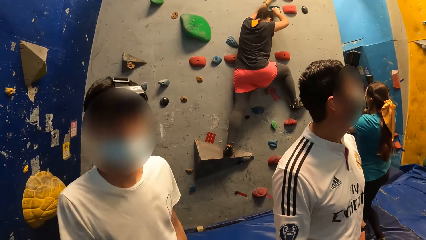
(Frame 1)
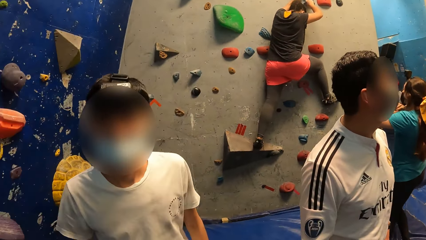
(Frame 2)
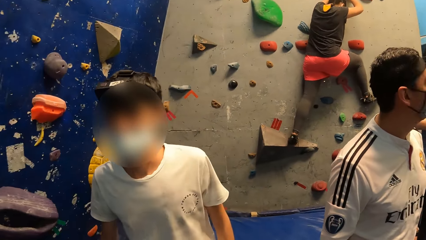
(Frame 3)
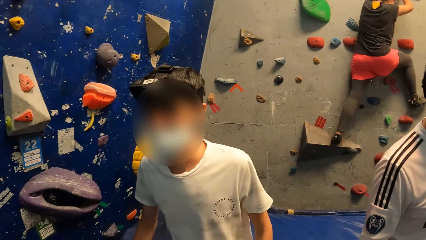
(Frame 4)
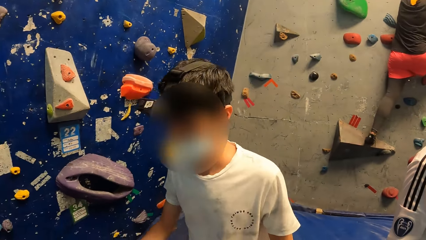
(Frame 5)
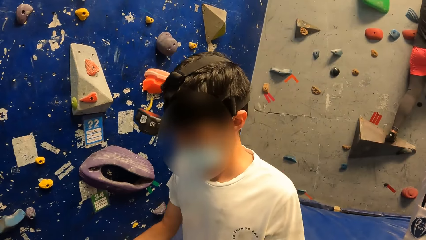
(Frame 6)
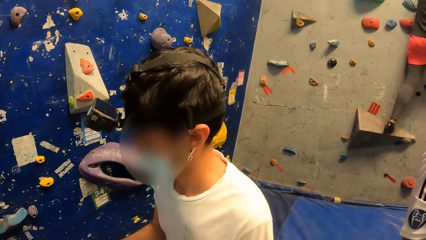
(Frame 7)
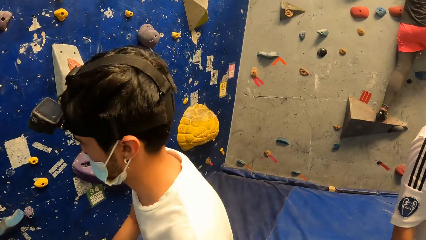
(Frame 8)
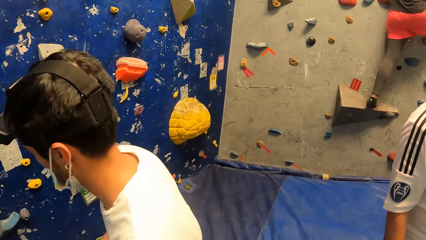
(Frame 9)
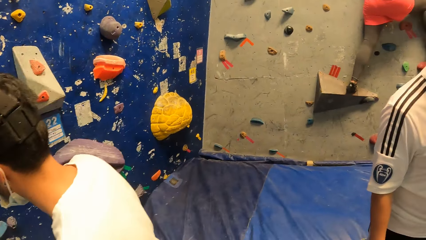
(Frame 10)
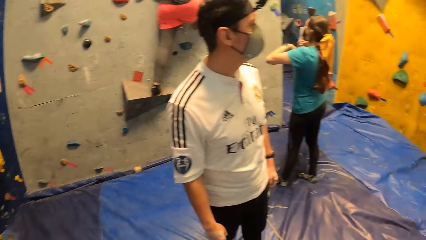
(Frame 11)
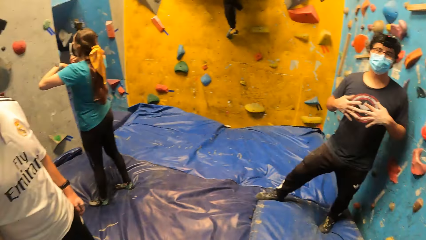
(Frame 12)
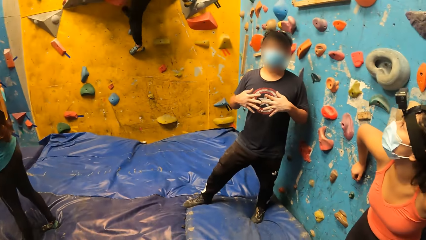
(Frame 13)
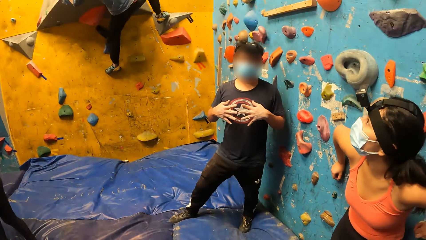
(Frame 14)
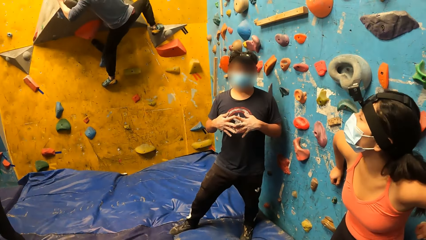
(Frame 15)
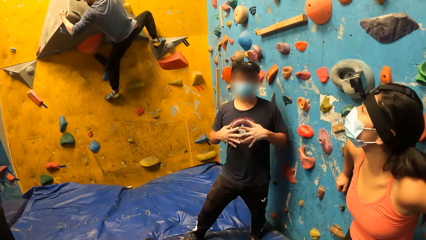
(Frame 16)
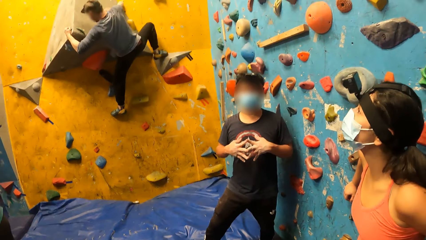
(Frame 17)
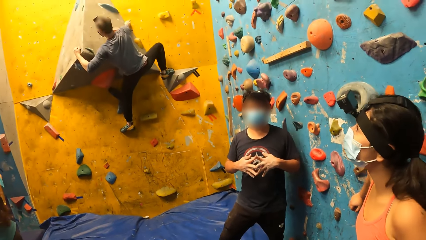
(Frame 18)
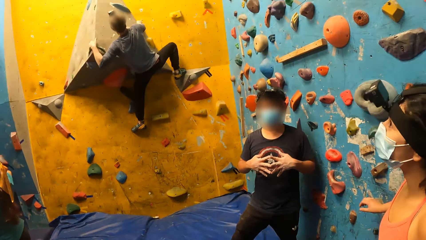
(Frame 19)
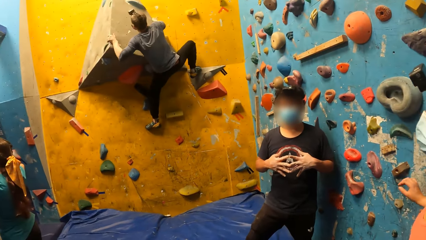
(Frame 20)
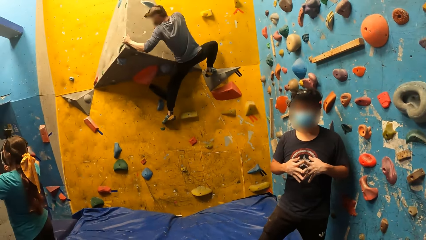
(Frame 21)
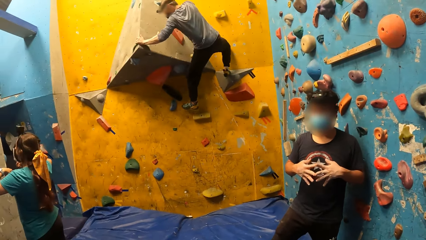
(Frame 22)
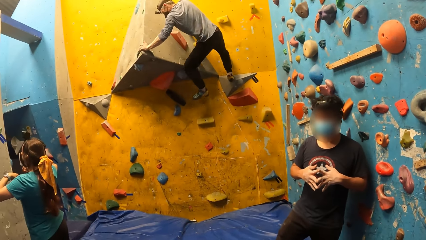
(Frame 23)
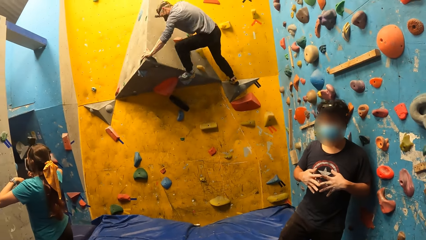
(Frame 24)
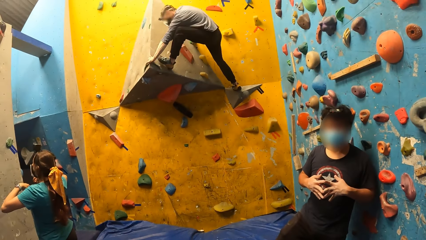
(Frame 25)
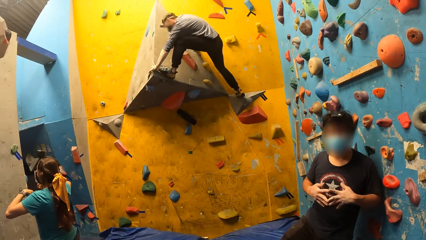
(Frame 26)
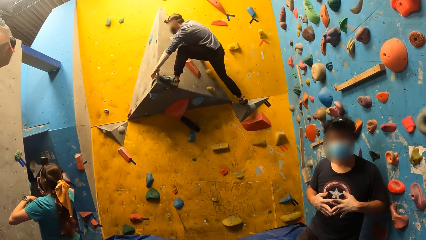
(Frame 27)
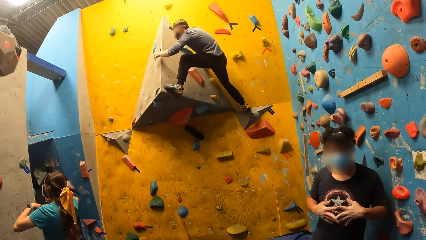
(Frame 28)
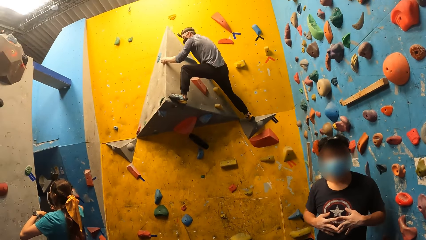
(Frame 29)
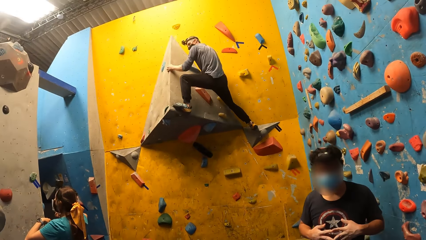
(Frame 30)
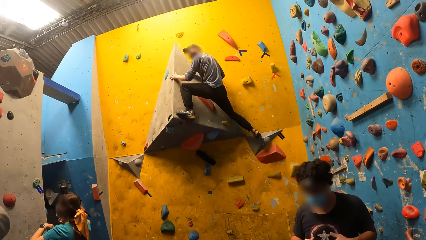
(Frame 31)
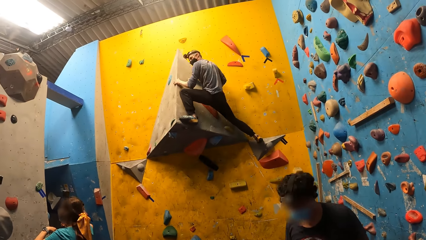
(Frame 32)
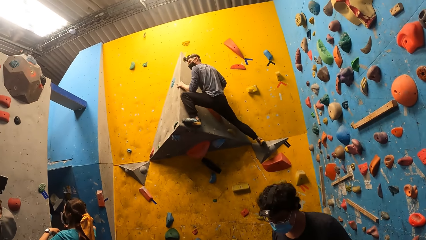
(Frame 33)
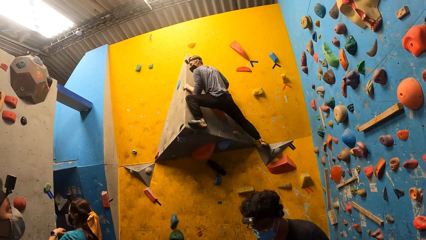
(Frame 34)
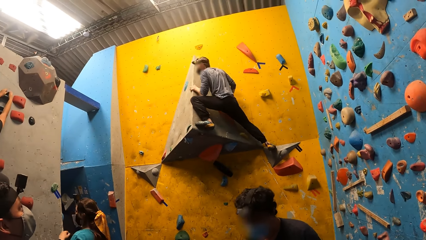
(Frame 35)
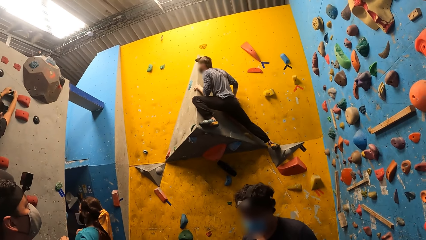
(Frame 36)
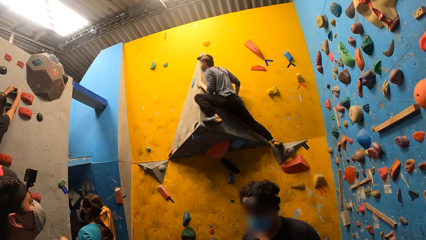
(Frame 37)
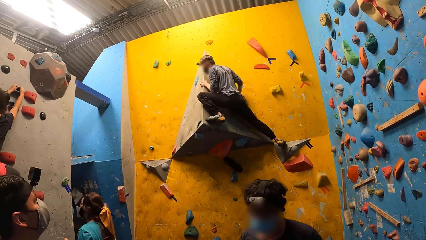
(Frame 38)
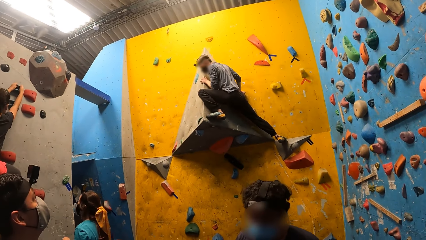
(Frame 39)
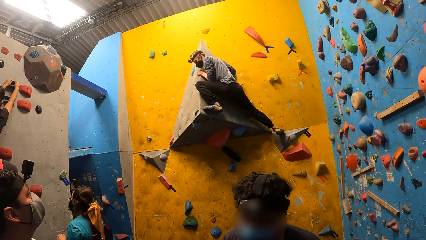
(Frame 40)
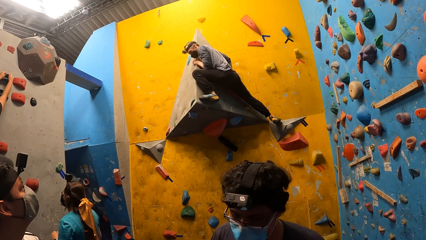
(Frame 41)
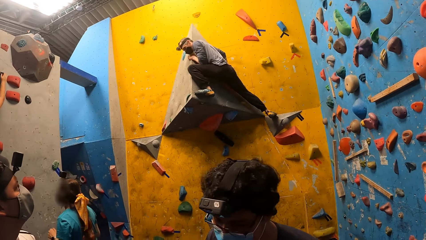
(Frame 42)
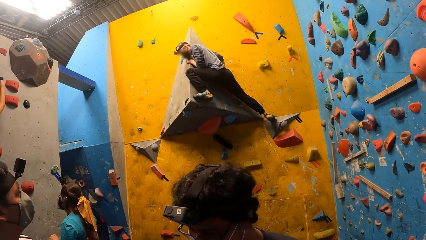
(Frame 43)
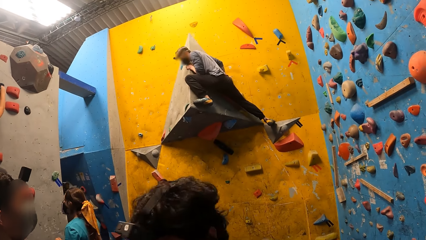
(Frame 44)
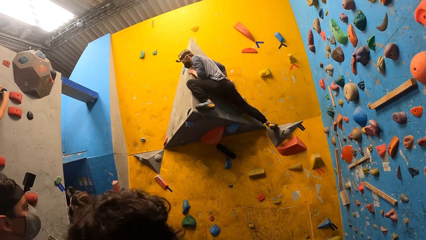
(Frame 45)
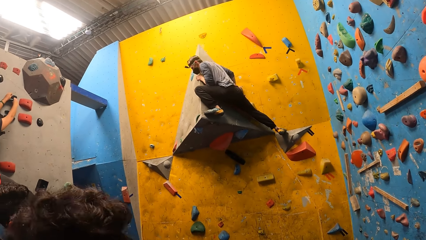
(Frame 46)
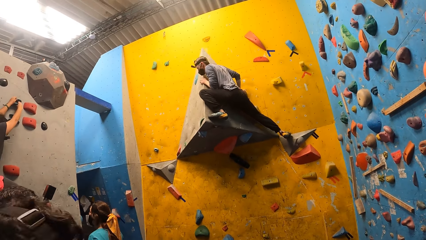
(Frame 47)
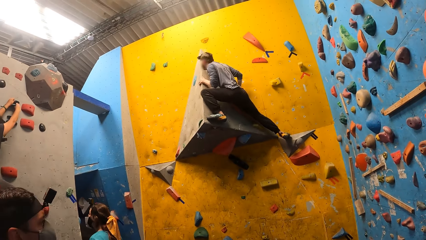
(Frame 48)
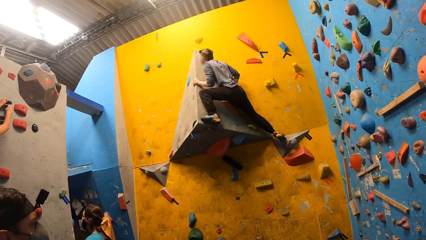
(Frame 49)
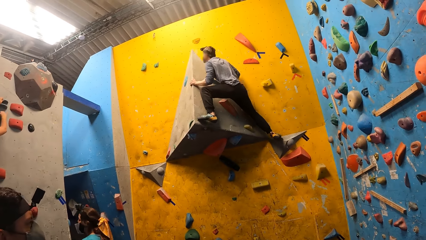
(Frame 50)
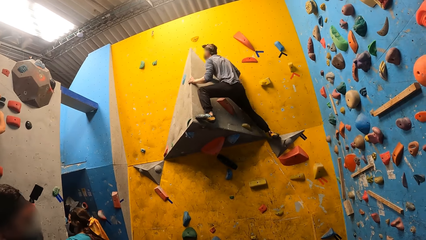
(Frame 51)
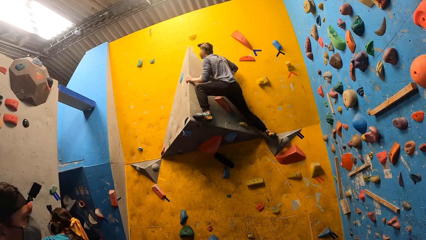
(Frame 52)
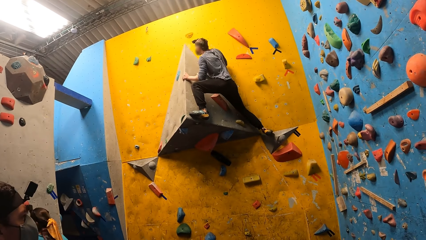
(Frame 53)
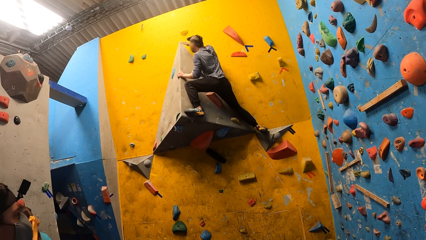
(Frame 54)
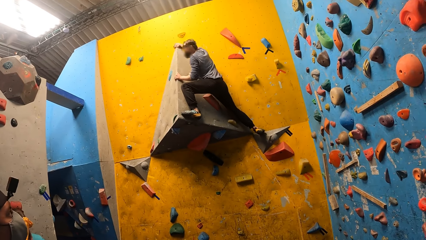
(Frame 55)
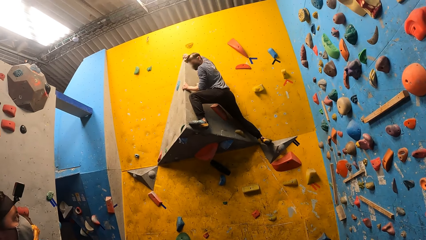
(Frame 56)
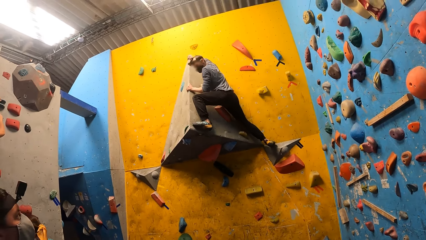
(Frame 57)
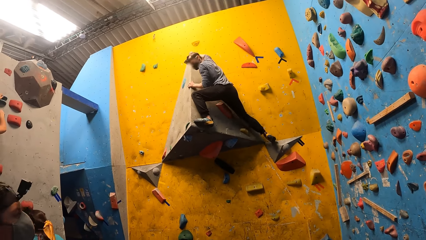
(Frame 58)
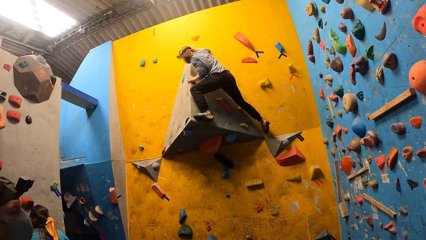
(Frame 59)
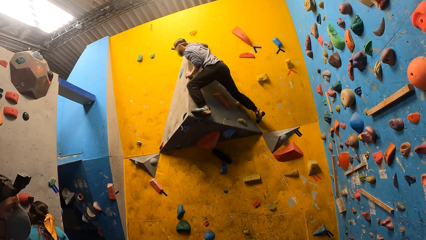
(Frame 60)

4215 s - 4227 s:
The man interacts with the camera wearer and a woman. The camera wearer looks at the wall.

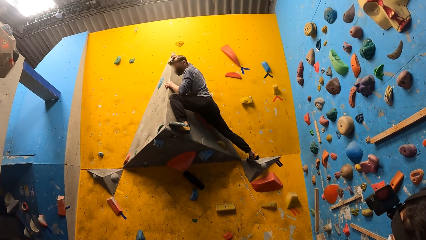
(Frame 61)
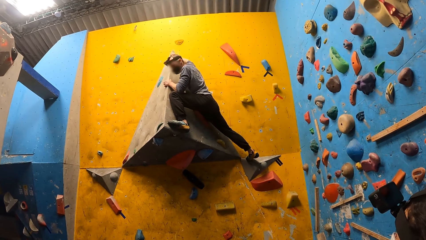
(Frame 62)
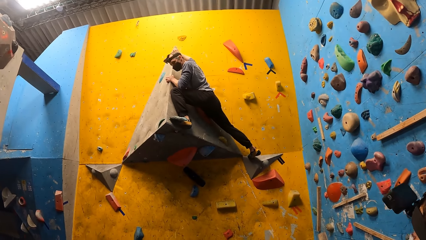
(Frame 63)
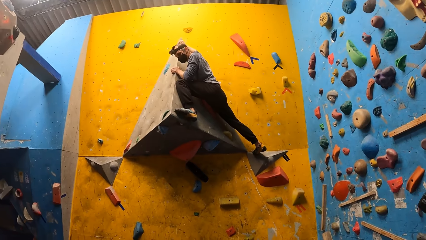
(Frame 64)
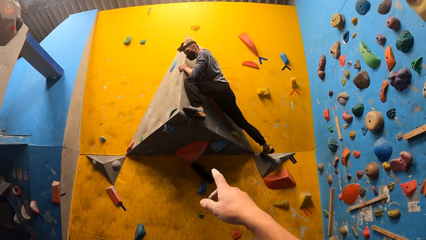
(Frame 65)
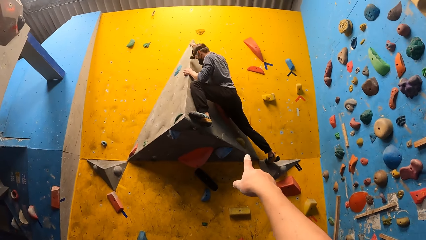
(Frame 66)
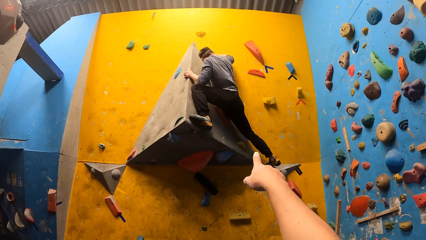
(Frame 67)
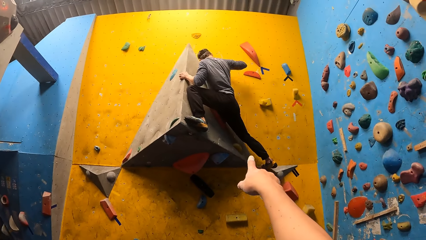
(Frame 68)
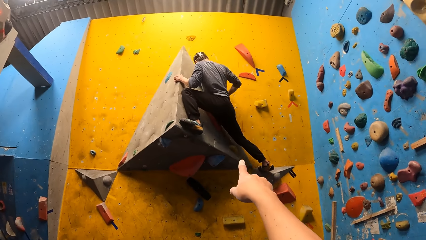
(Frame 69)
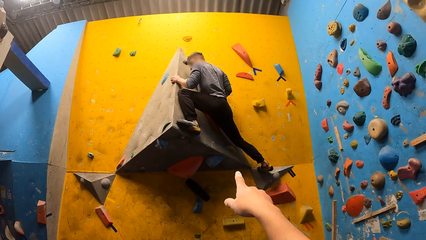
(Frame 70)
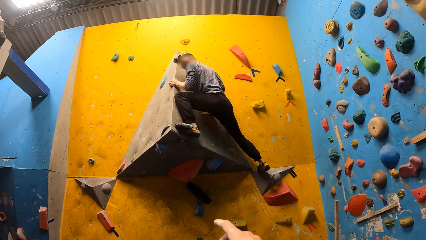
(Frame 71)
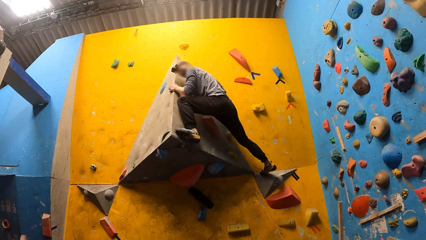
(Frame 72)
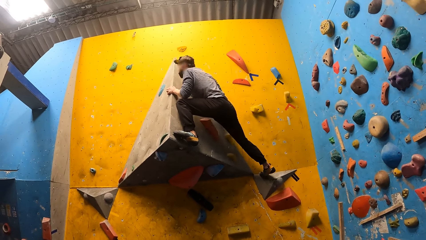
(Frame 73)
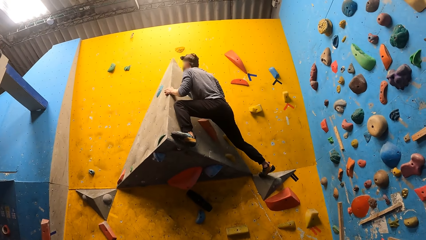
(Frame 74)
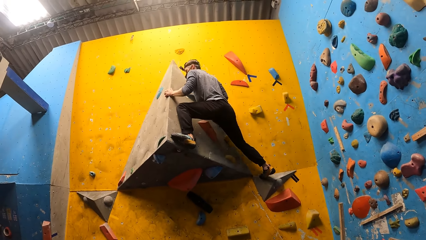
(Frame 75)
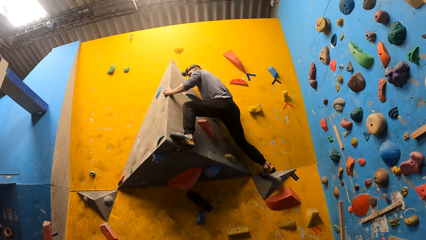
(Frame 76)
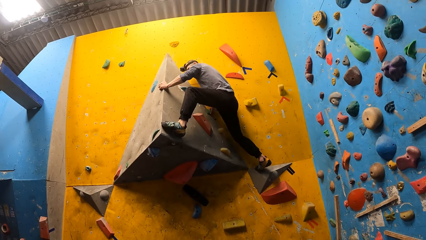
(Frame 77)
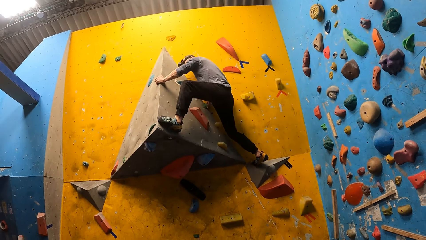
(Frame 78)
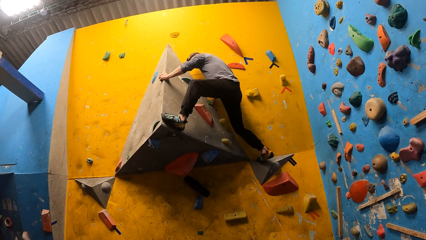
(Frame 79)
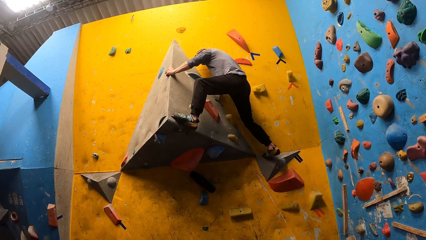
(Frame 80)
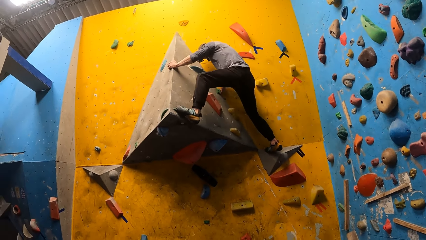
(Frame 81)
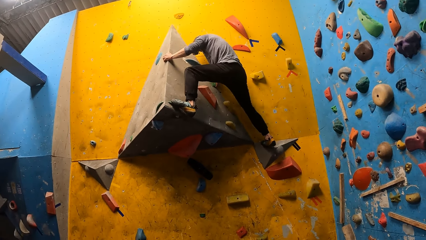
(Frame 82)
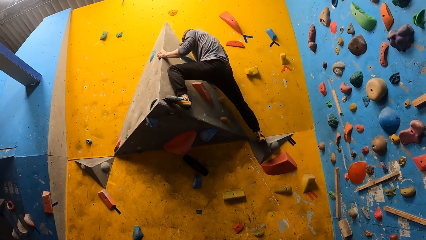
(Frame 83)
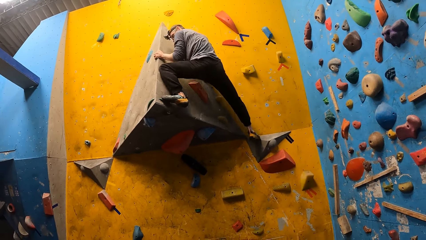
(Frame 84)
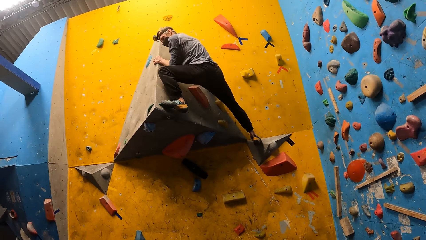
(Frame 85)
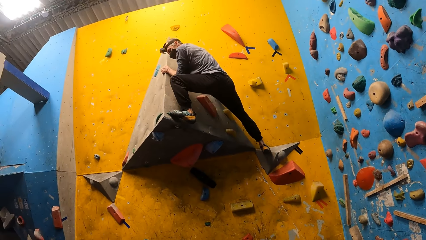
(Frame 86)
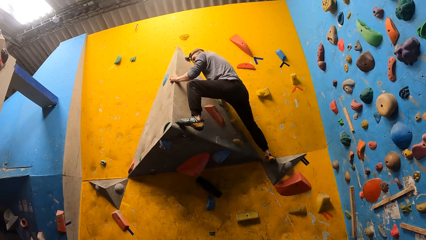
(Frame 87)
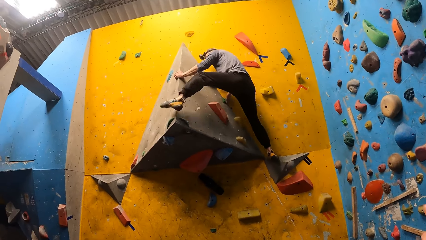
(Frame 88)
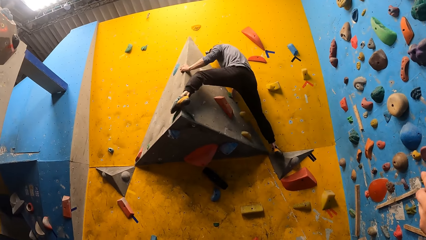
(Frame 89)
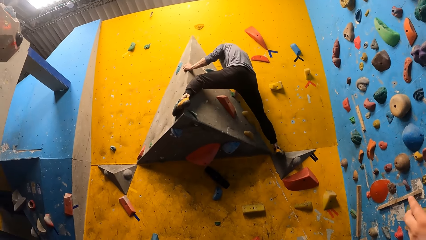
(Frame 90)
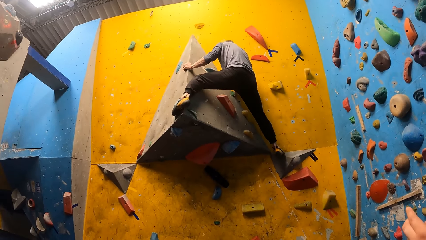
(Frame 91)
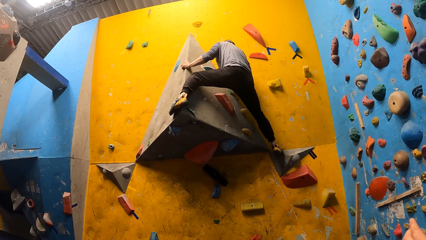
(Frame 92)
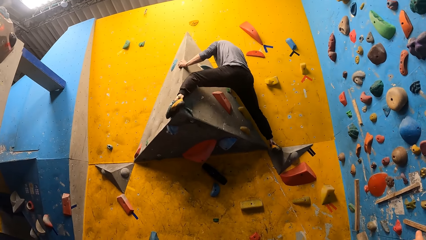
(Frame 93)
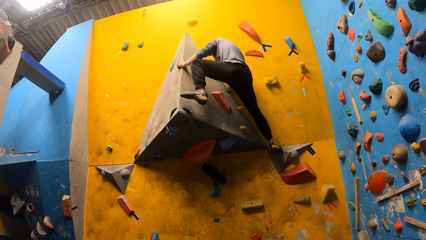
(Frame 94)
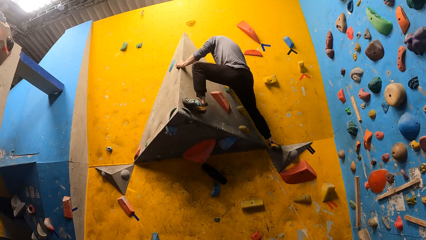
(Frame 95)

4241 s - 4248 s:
The camera wearer points at the wall.
